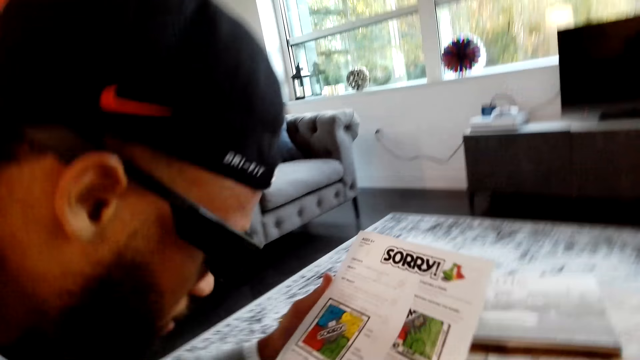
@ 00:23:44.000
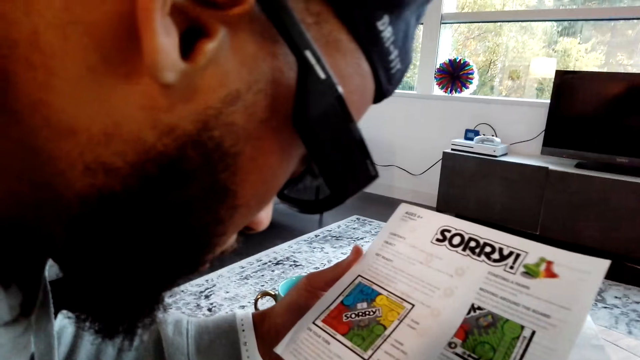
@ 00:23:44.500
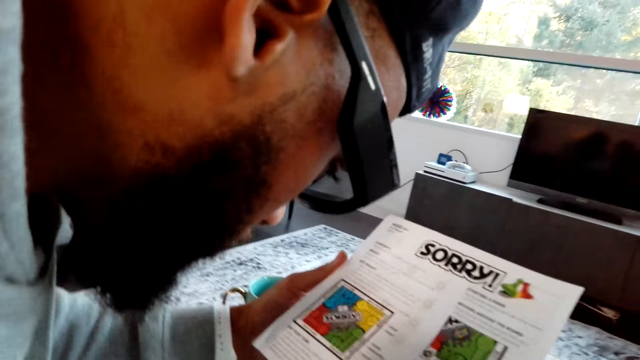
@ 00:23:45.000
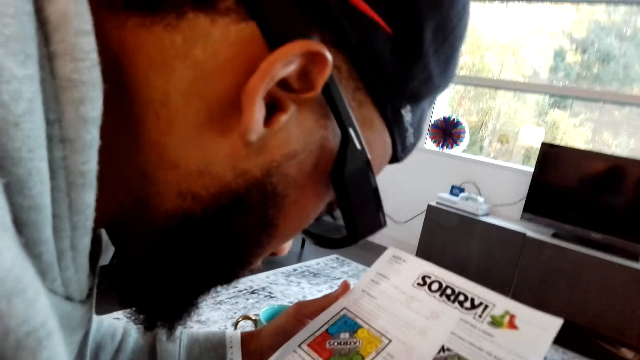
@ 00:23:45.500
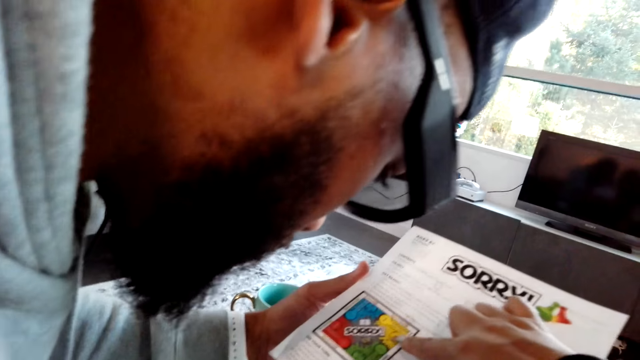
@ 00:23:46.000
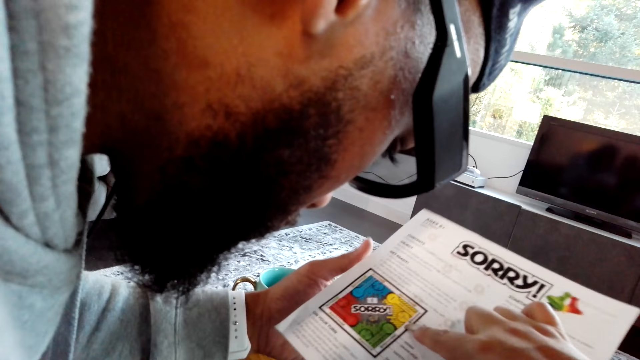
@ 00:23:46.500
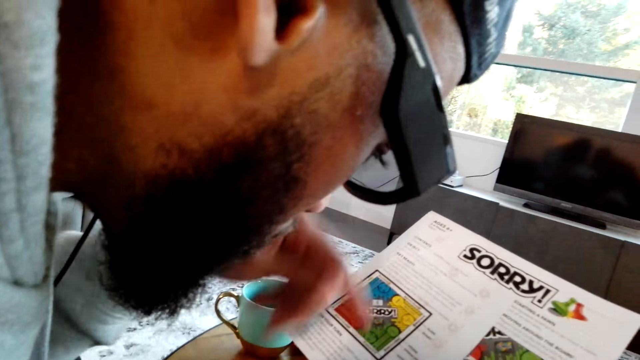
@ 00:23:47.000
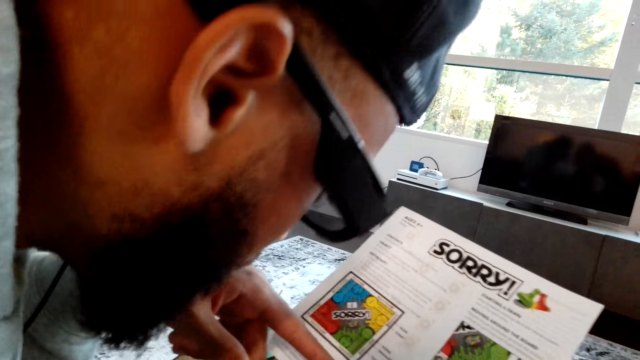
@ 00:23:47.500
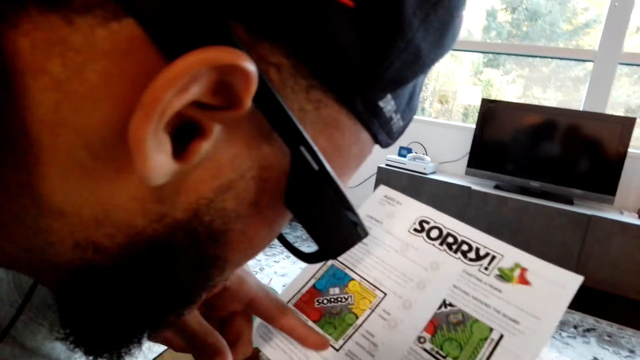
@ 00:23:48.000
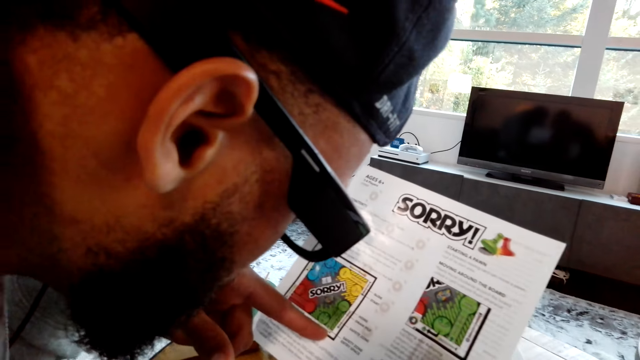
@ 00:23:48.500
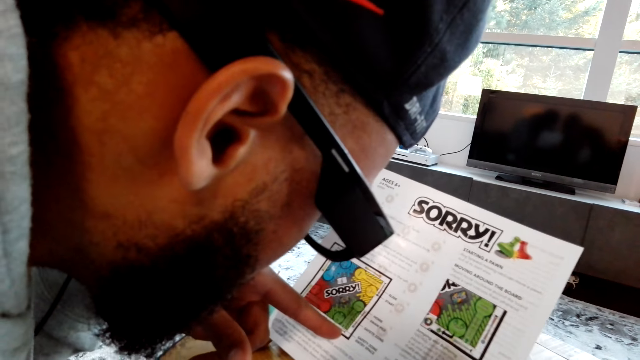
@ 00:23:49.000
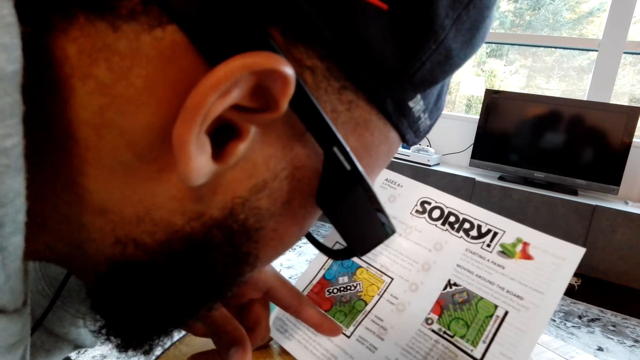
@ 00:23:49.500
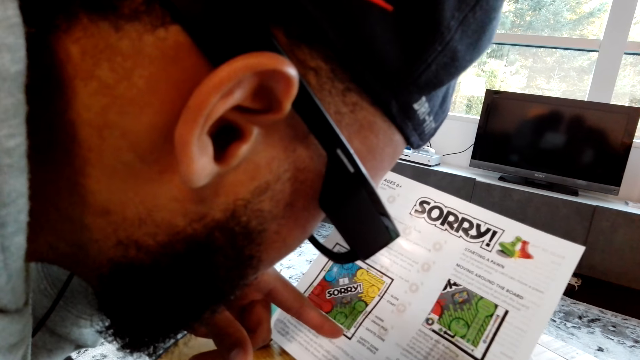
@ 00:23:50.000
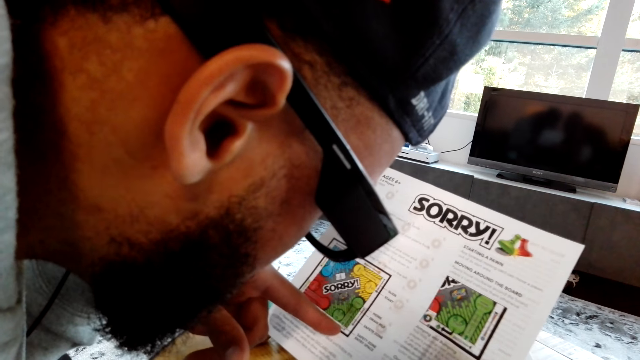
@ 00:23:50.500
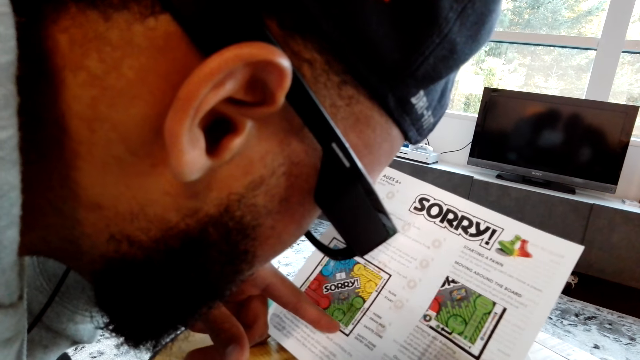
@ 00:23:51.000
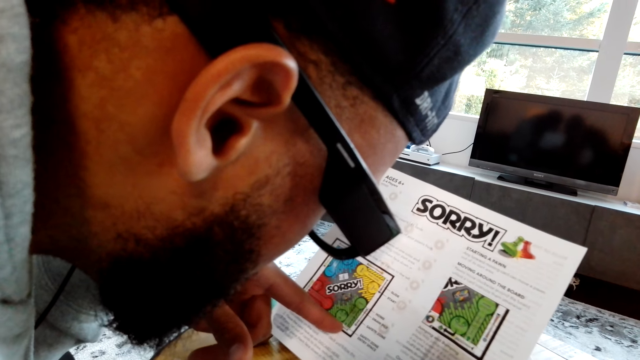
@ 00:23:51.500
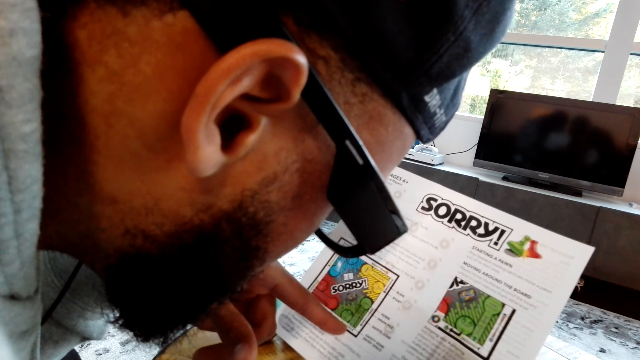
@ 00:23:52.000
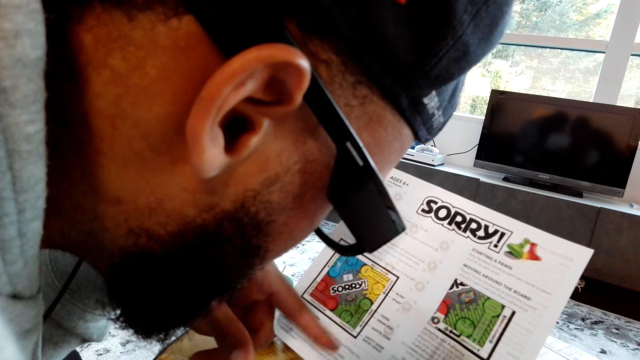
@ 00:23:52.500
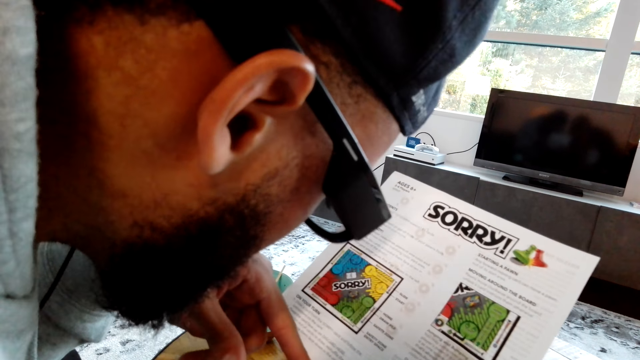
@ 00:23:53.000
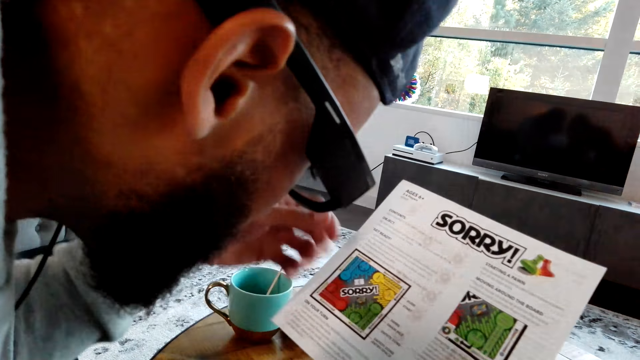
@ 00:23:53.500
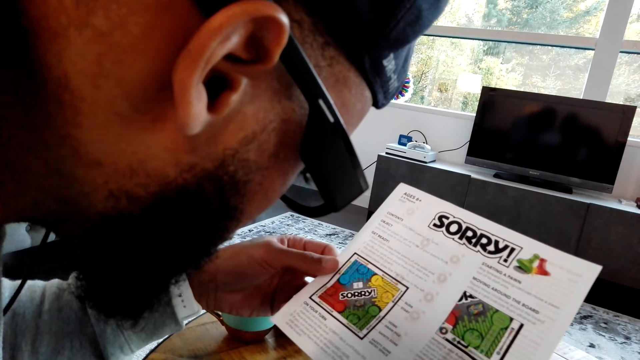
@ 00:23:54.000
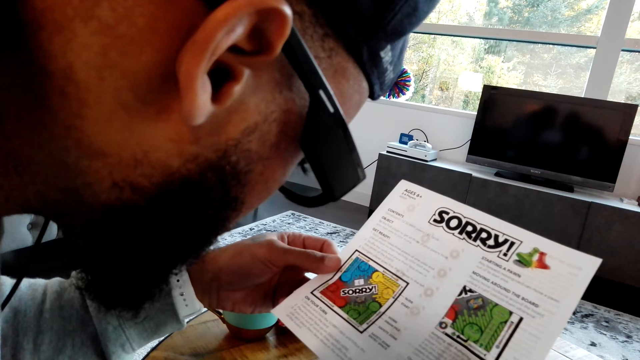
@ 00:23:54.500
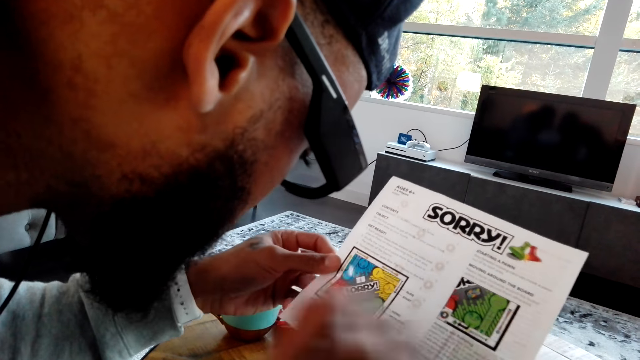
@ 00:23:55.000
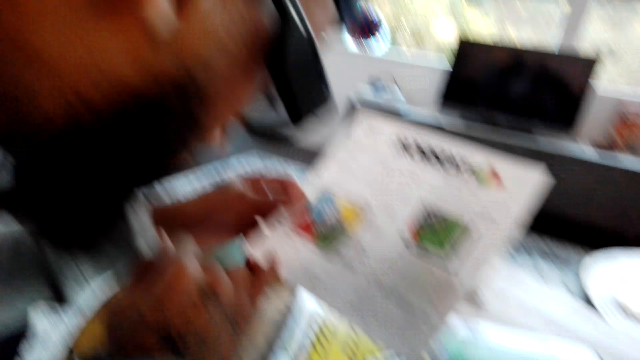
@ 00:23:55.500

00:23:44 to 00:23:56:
The camera wearer converses with a man. The man converses with the camera wearer.

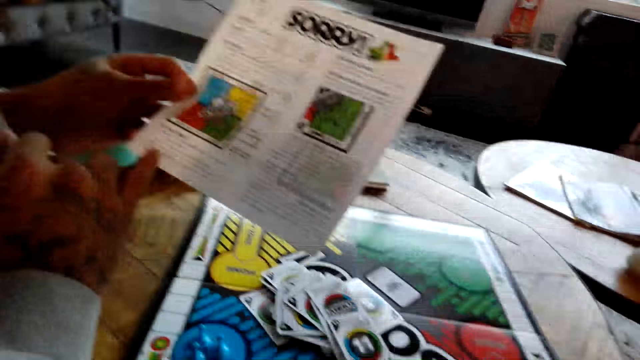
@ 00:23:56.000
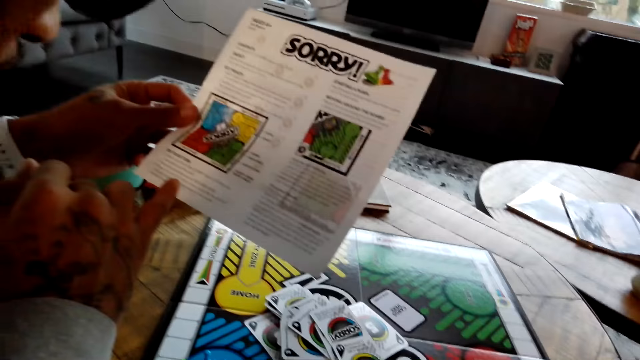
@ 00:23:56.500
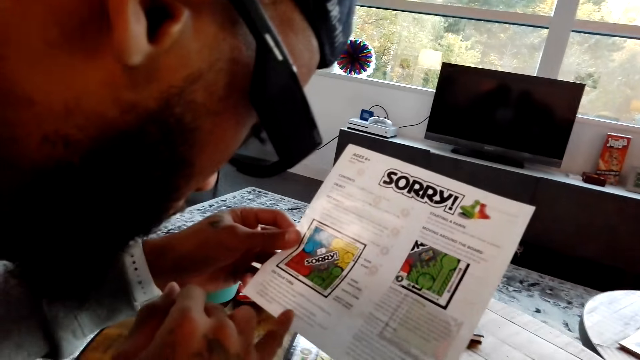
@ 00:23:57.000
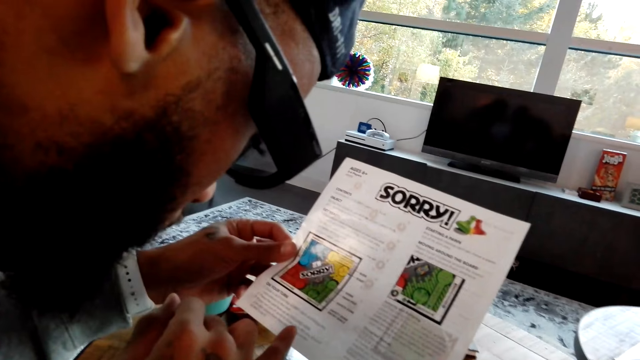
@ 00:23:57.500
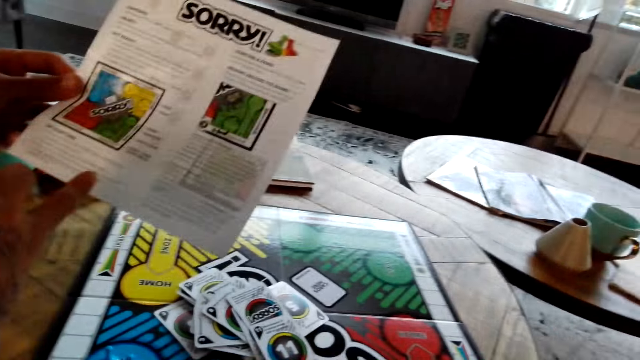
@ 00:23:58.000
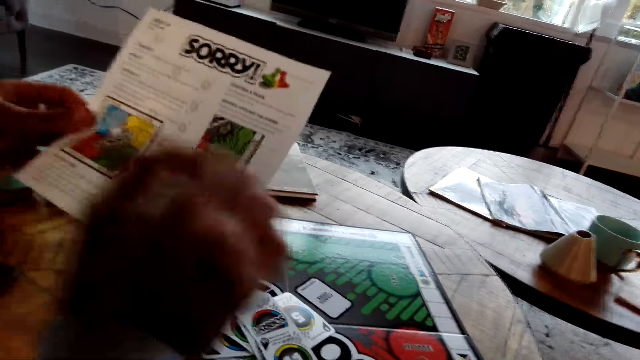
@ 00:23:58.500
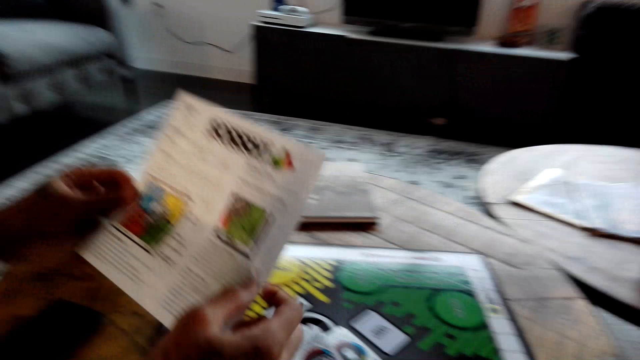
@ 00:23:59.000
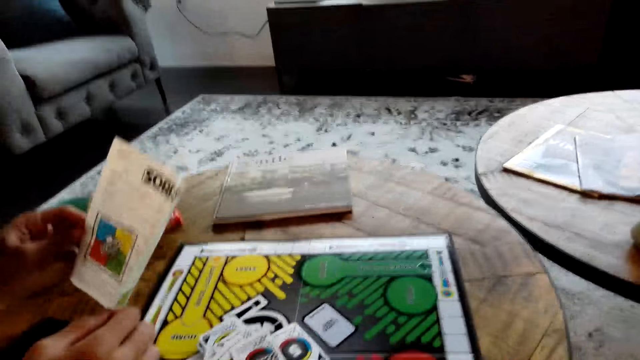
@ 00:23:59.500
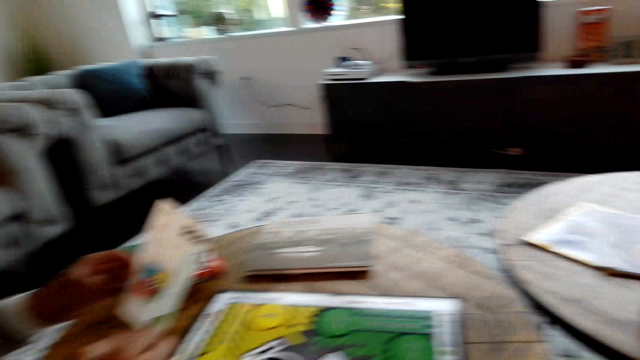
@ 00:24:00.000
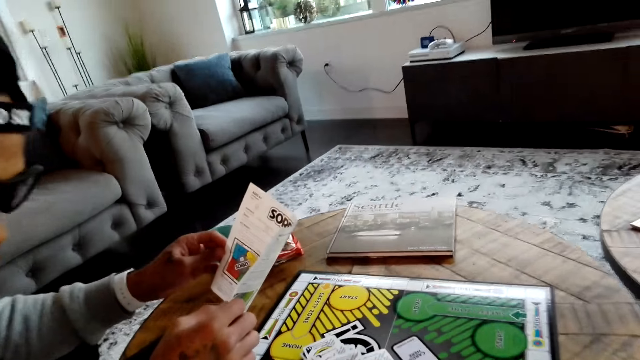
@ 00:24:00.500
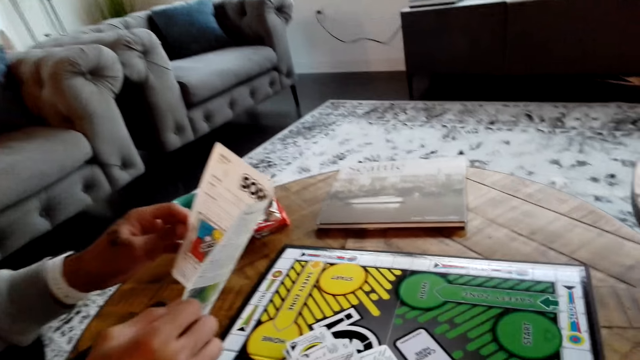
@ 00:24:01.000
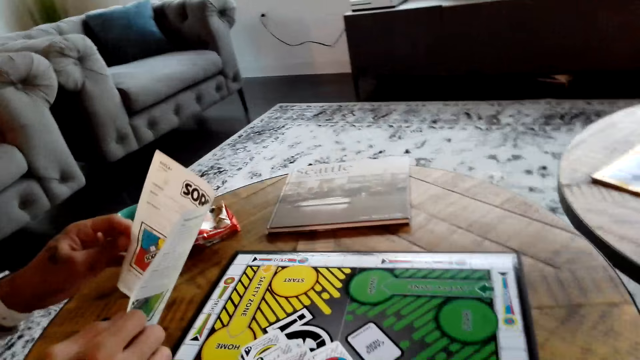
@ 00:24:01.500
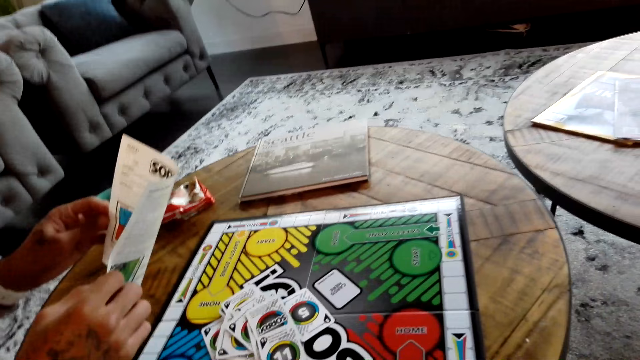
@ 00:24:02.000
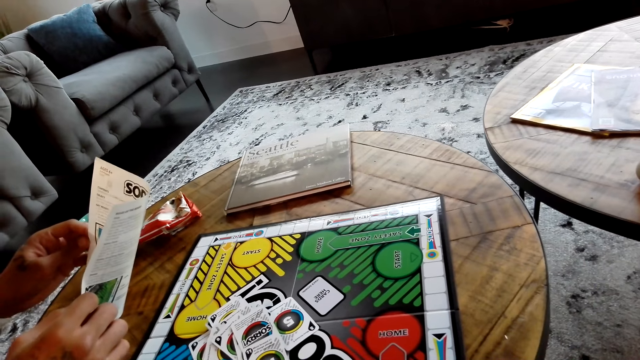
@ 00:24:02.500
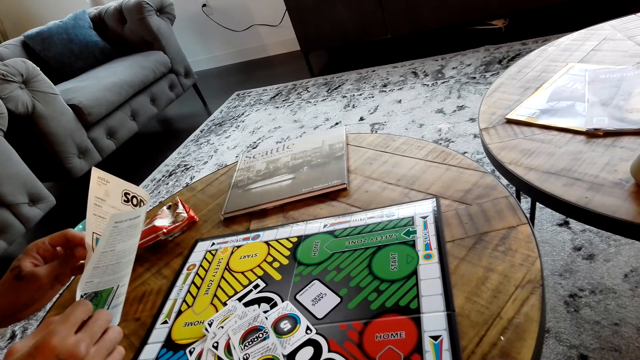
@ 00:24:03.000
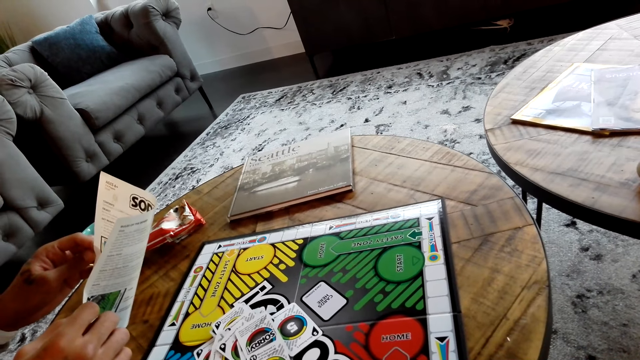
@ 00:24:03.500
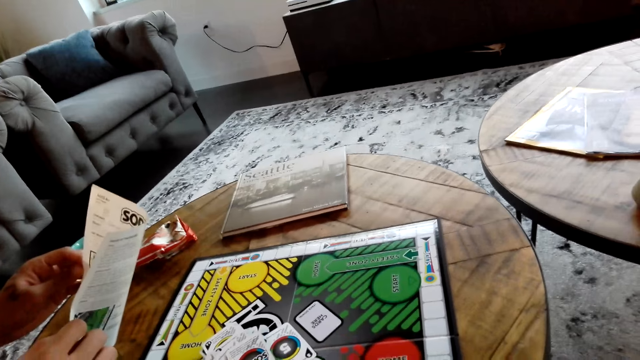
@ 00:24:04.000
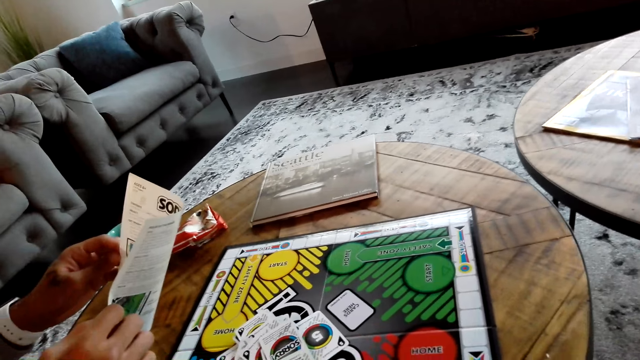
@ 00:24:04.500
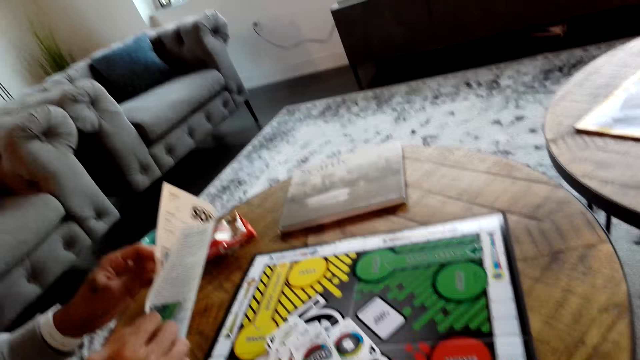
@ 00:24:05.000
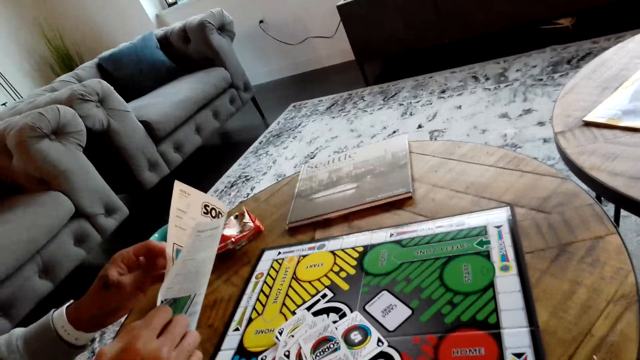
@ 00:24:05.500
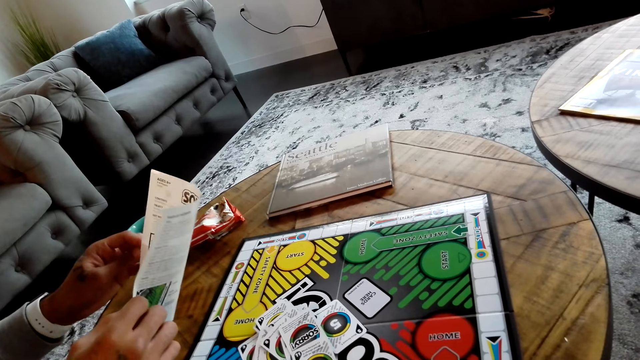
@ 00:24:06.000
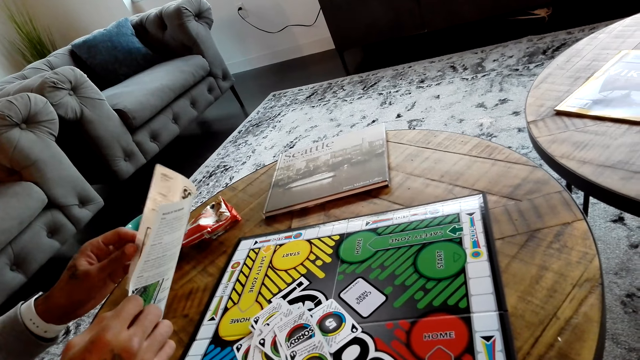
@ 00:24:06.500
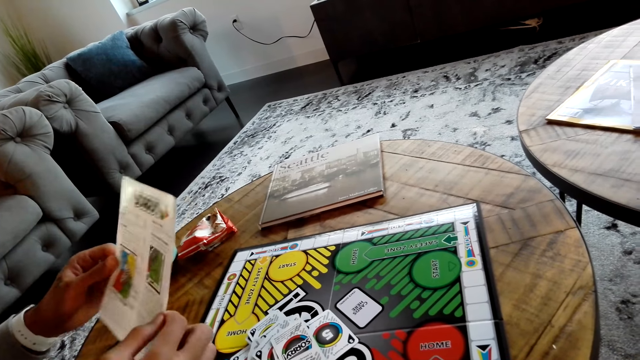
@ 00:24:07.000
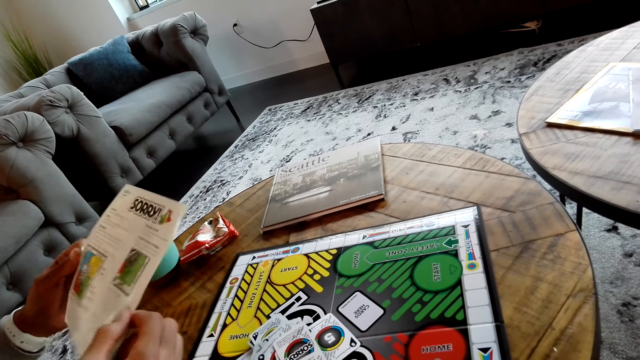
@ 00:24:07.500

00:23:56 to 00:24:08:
The camera wearer converses with a man. The man converses with the camera wearer. The camera wearer converses with the man.
